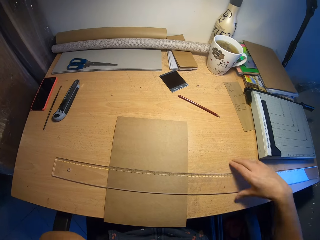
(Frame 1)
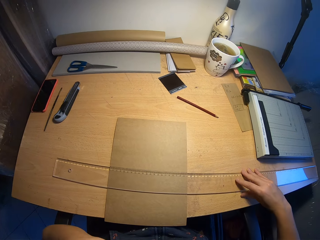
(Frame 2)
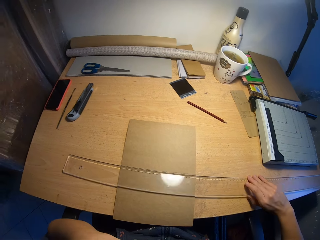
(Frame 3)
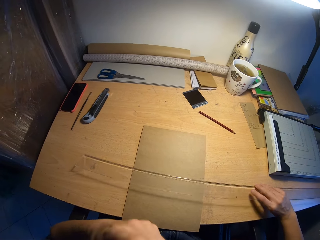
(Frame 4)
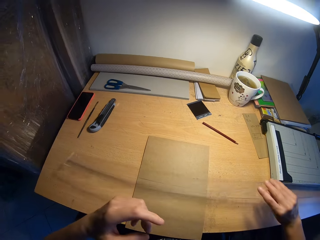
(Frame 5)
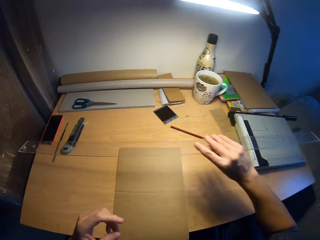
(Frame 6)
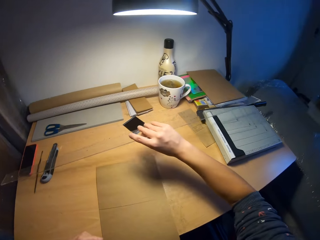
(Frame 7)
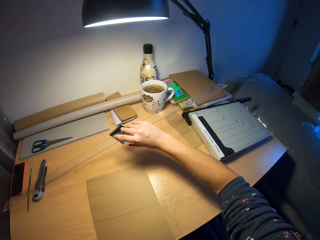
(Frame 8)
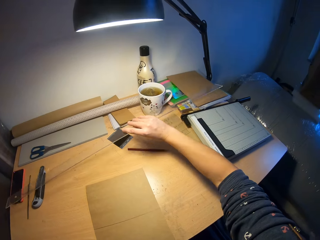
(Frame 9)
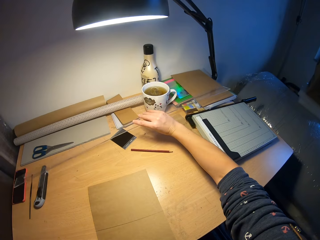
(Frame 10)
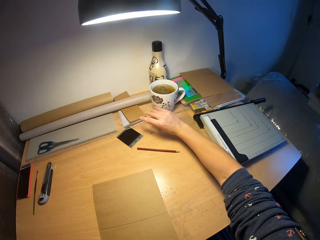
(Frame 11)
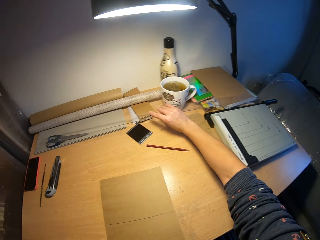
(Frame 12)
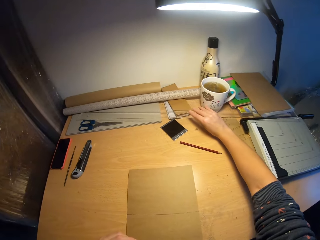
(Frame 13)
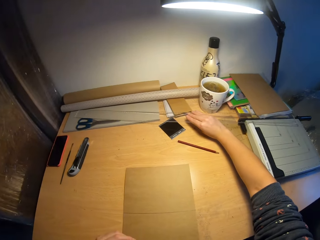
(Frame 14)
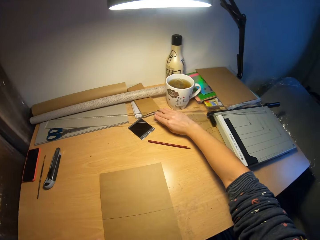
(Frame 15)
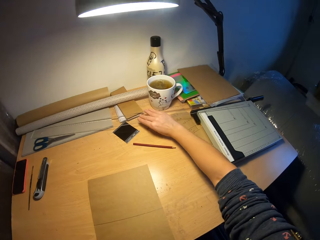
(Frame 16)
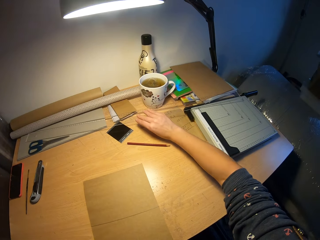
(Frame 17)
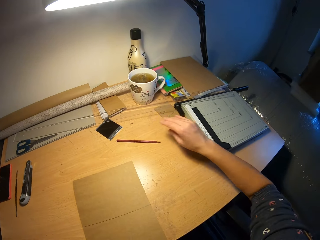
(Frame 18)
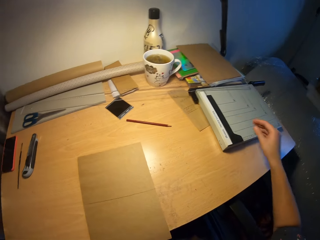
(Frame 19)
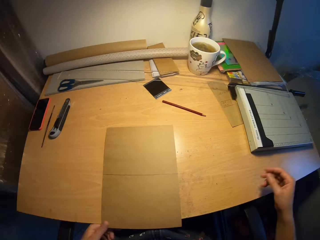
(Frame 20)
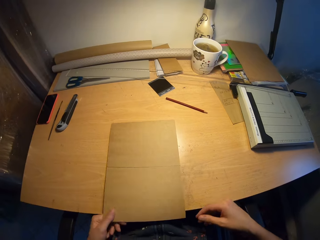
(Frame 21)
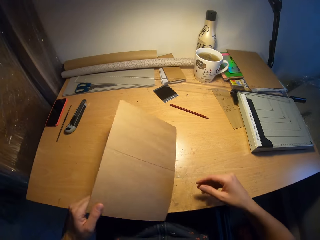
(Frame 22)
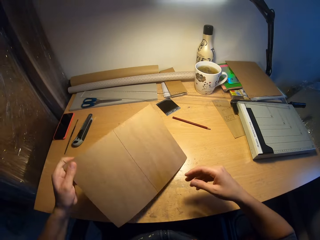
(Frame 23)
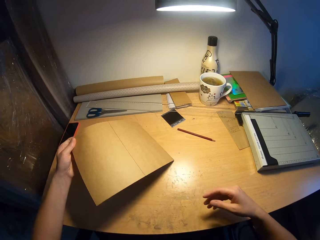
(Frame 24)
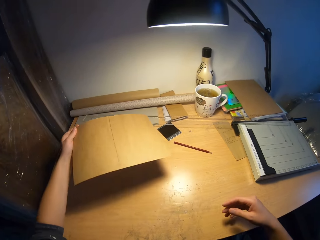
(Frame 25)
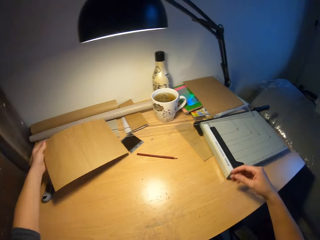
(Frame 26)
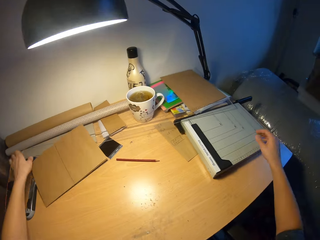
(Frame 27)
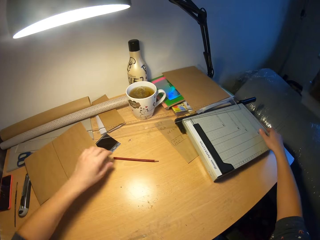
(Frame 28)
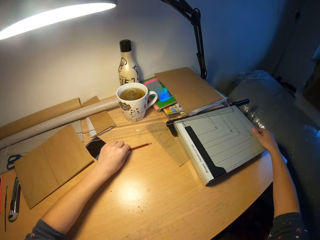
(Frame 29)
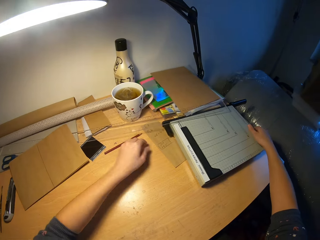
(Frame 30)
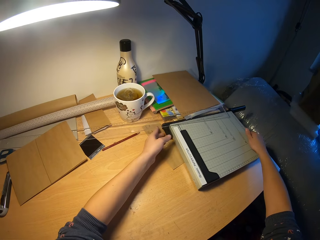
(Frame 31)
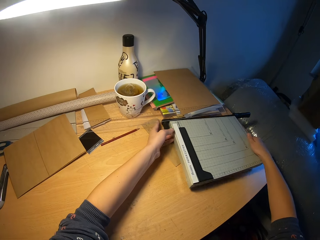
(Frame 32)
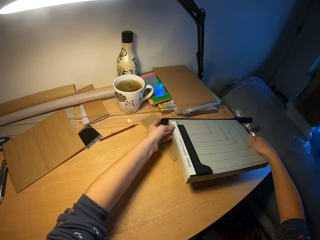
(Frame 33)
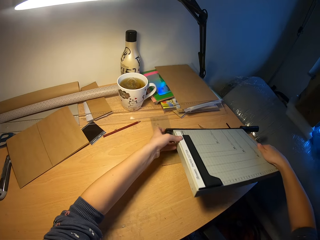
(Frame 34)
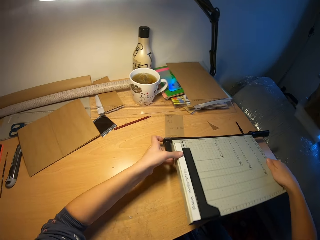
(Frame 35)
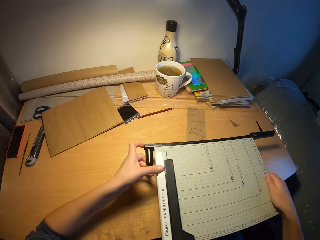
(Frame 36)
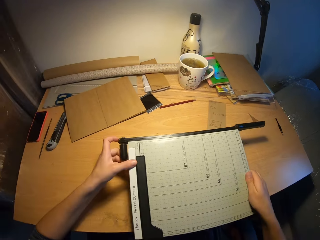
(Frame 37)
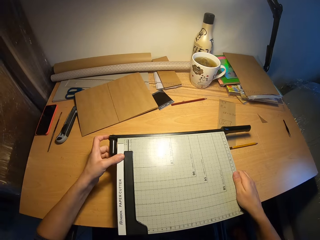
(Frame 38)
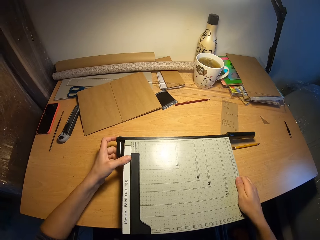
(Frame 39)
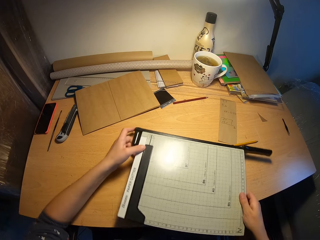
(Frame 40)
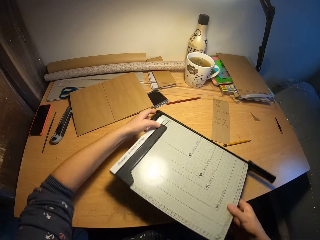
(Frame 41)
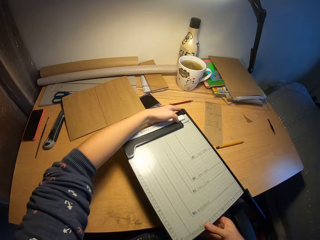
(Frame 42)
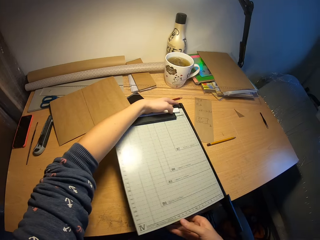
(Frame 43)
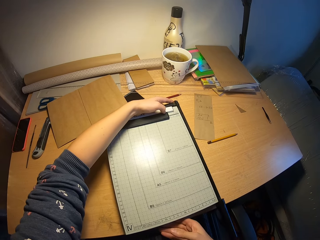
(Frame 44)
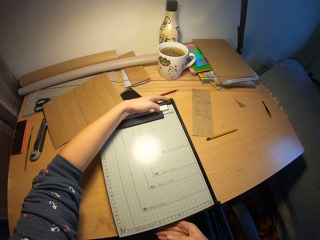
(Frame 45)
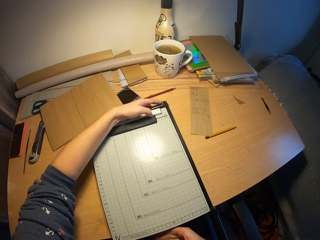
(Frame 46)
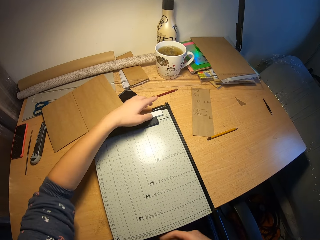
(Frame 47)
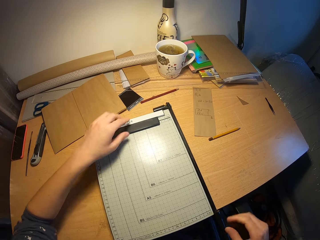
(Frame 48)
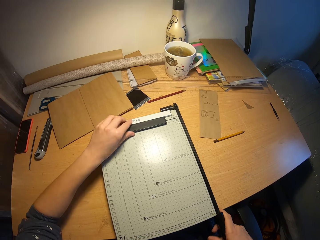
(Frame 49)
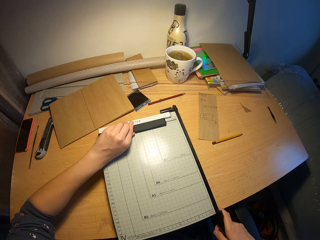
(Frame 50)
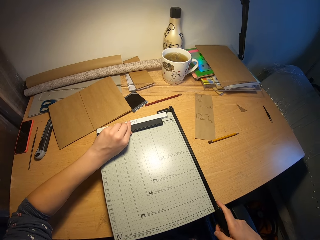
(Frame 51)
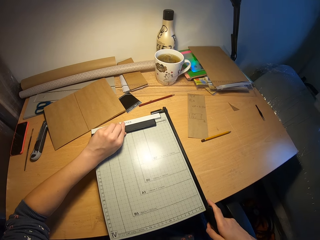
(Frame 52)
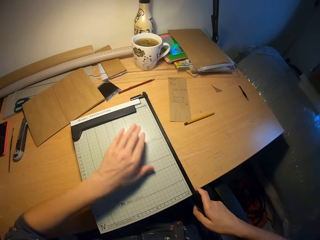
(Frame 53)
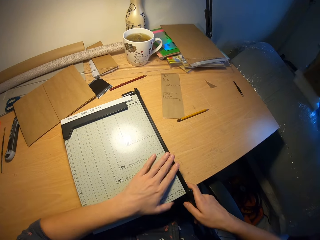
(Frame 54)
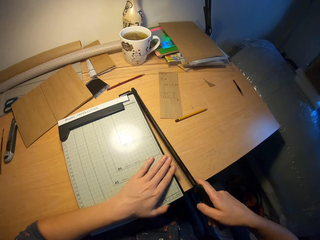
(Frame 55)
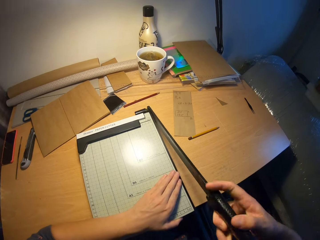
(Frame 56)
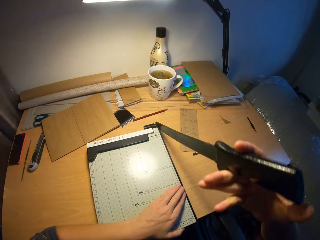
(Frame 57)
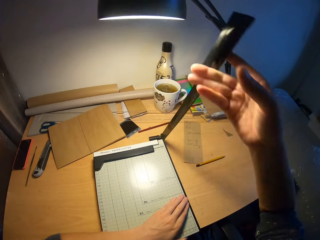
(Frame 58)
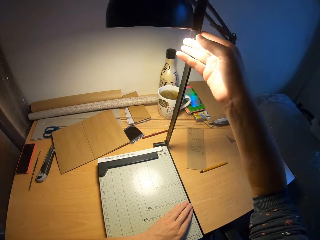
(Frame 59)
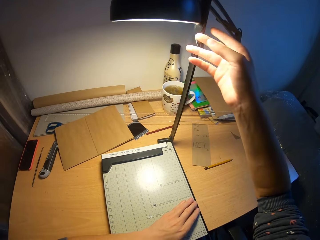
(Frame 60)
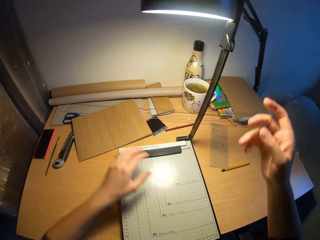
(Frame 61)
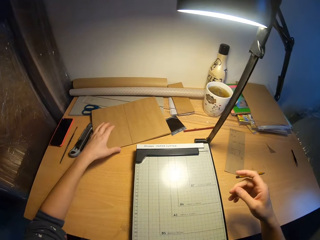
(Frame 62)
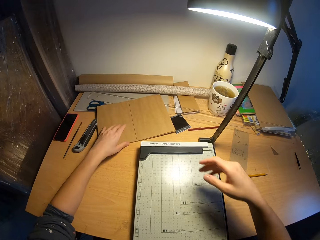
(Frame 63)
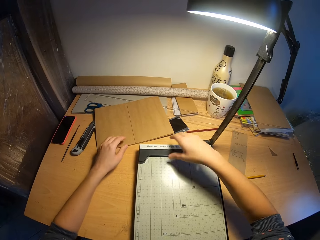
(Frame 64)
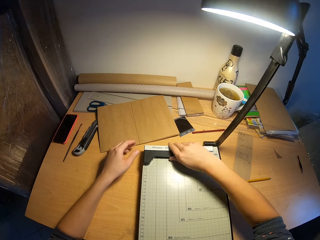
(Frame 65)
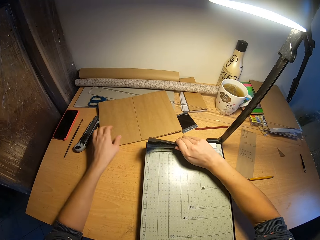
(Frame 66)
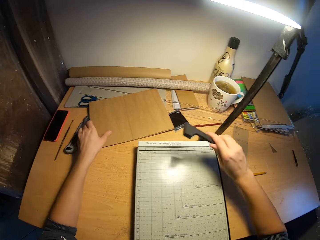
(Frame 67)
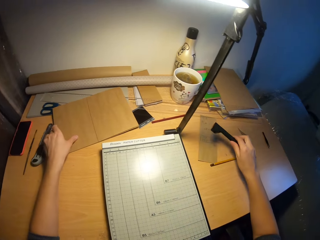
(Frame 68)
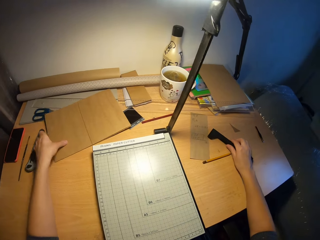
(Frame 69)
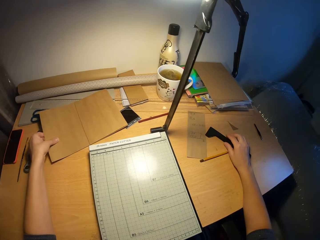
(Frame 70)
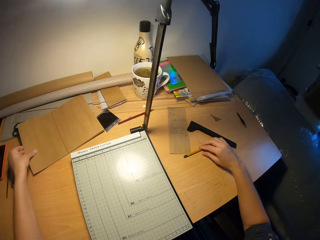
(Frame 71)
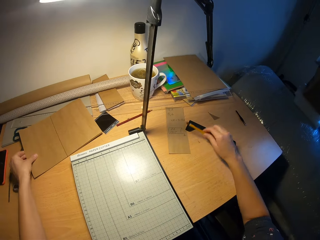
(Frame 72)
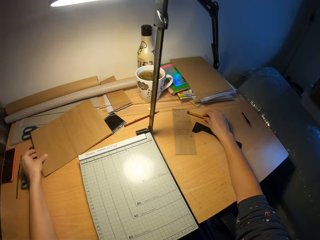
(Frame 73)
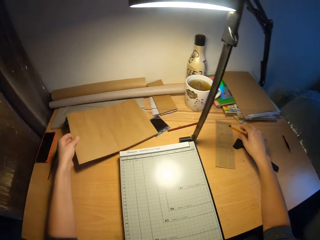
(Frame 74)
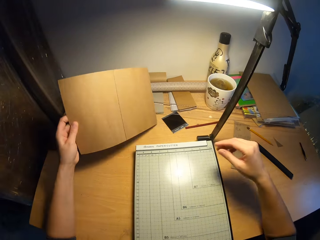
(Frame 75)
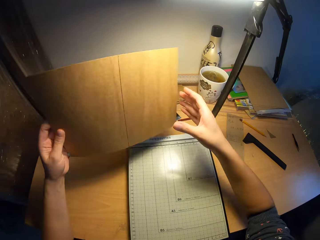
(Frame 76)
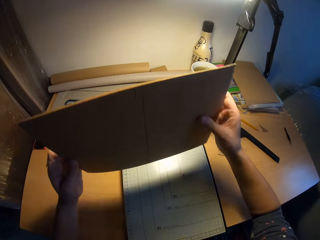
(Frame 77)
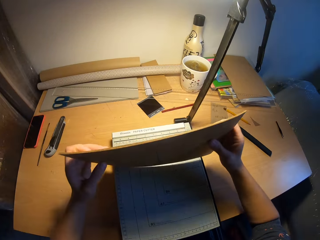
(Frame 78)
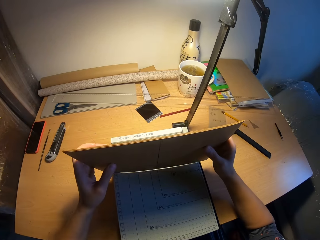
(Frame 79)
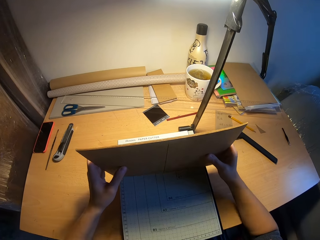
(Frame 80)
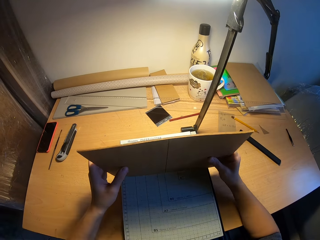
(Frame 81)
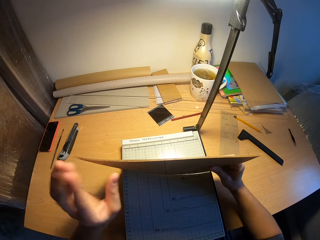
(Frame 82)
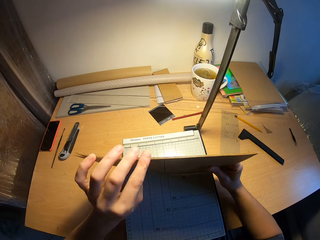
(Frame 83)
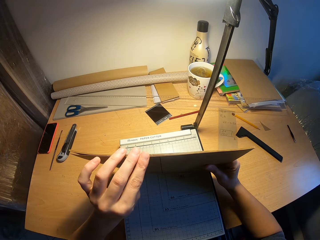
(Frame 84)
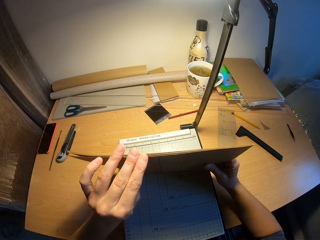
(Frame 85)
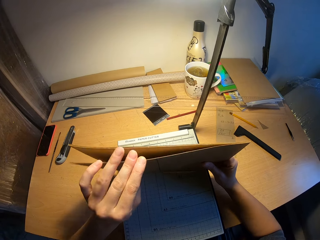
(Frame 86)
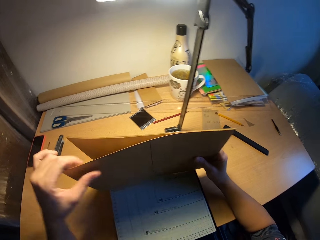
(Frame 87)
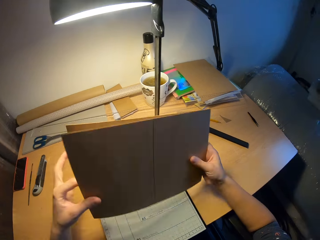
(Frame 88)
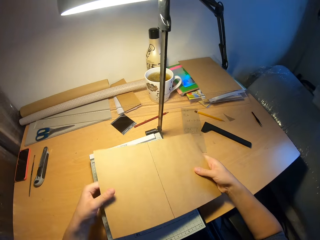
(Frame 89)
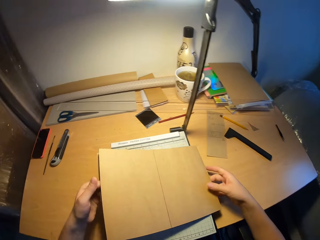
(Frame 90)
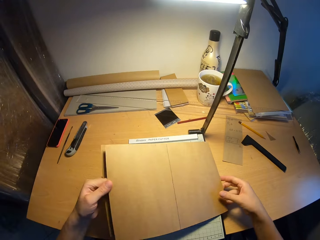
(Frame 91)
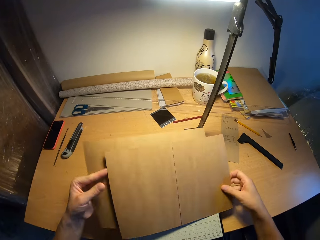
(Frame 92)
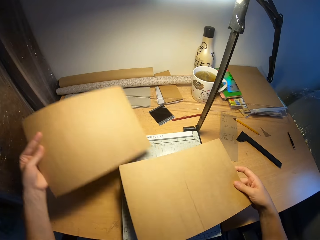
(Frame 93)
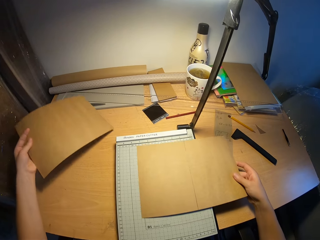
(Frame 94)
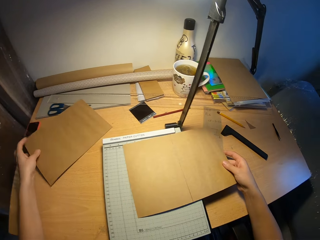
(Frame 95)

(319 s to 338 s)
The camera wearer drops the pencil on the table with his right hand. He picks the ruler from the stack of brown papers on the table with his right hand, moves the ruler on the table, and places the ruler on the table with his right hand. He picks the stack of papers from the table with his left hand and drops the stack of brown papers on the table with his left hand. He moves the pencil on the table with his left hand. He picks the paper cutter from the table with his hands and places the paper cutter on the table with his hands. He places his left hand on the paper cutter on the table. He raises the cutter of the paper cutter on the table with his right hand. He adjusts the paper cutter. He removes a metal rod from the paper cutter on the table with his right hand and places the metal rod on the table with his right hand. He picks the stack of brown papers from the table with his left hand. He holds the stack of brown papers with his hands. He taps the paper cutter with the stack of brown papers in his hands. He separates the brown paper from the stack of brown papers in his right hand with his left hand. He removes the stack of brown papers from his right hand with his left hand.

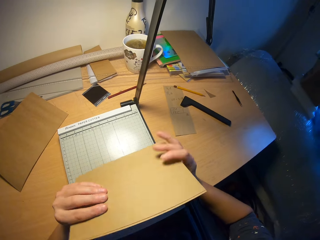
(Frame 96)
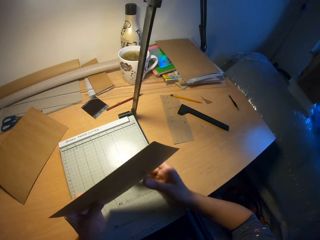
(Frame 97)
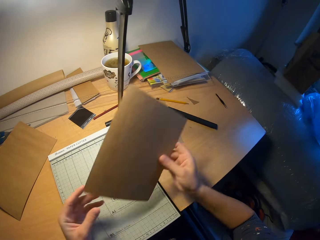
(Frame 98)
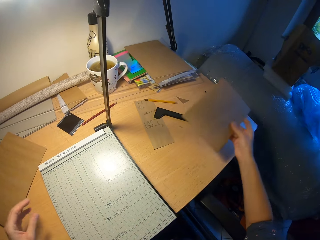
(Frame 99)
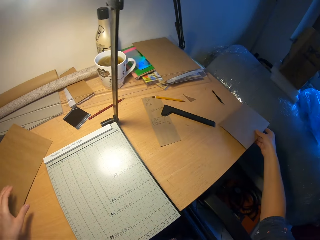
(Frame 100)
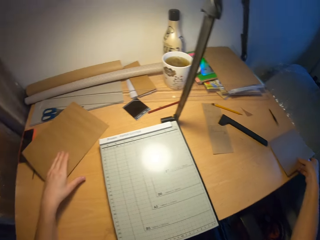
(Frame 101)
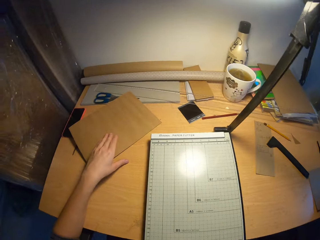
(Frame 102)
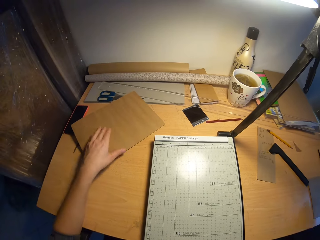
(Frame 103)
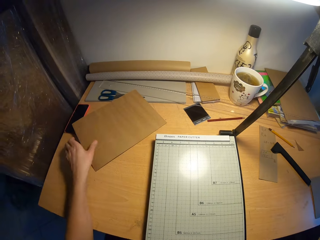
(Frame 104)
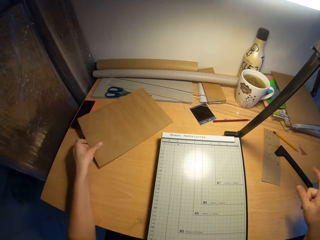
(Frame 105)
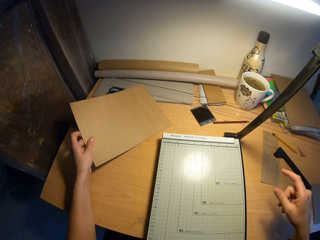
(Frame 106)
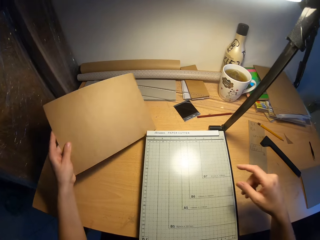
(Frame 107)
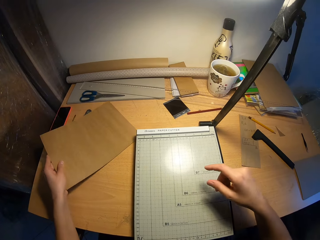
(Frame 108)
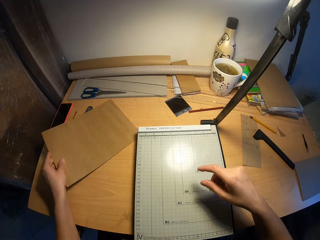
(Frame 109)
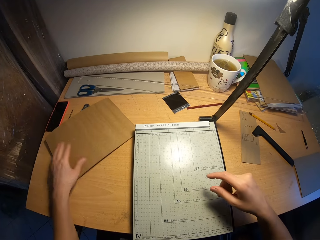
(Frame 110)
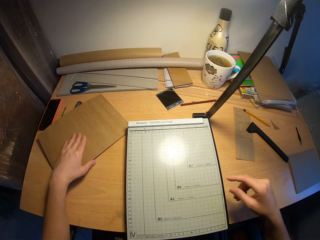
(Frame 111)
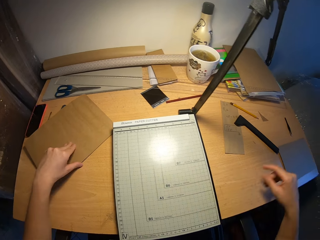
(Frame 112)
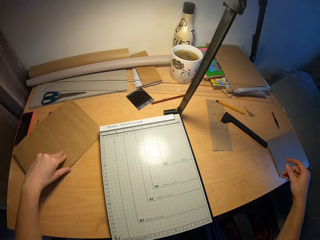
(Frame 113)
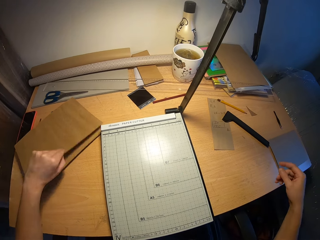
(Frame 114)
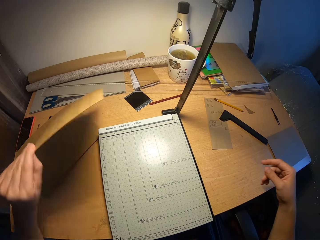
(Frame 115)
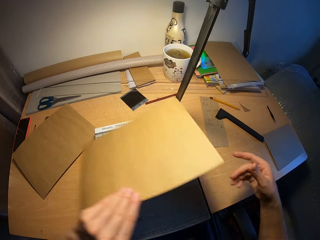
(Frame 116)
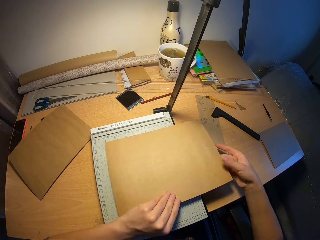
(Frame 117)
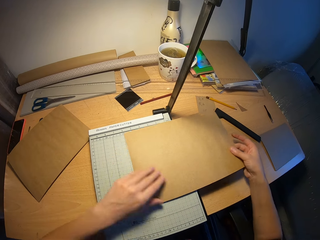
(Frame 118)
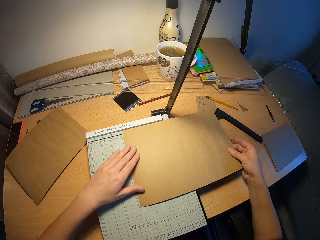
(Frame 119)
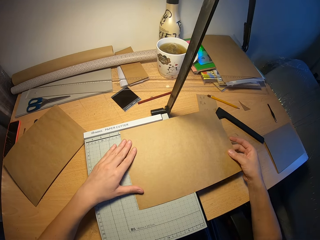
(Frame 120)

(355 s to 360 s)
The camera wearer samples the pieces of papers. He drops the brown papers on the table with his right hand. He picks the stack of brown papers from the table with his left hand. He carries a piece of paper. He drops the stack of brown papers on the table with his left hand. He picks a brown paper from the stack of brown papers on the table with his left hand. He passes the brown paper from his left hand to his right hand. He places the brown paper on the paper cutter on the table with his hands.
